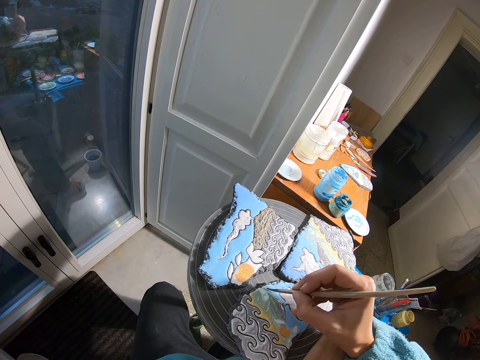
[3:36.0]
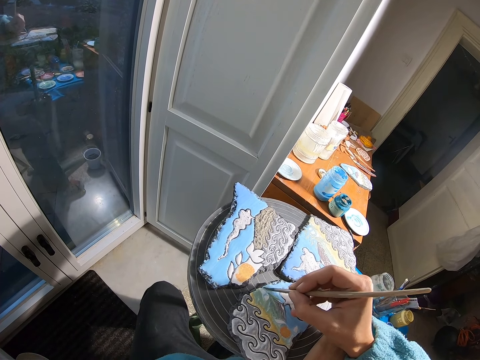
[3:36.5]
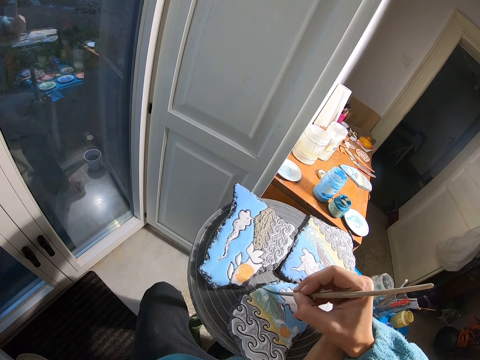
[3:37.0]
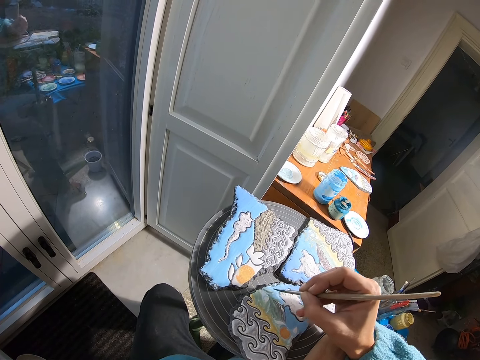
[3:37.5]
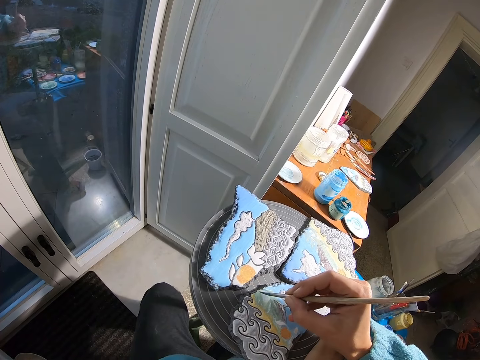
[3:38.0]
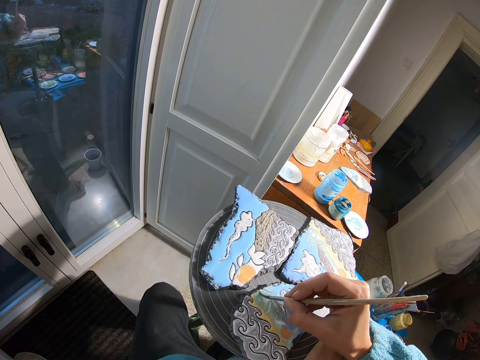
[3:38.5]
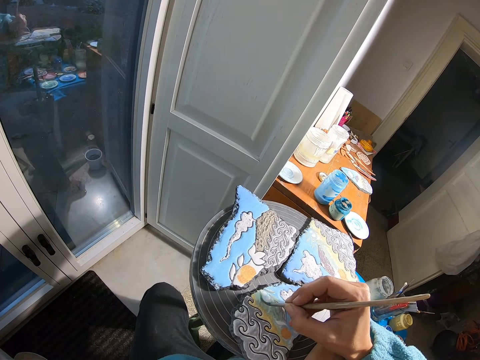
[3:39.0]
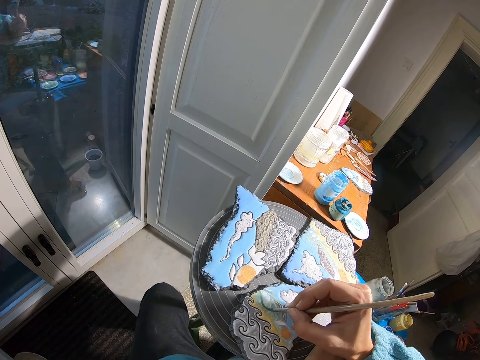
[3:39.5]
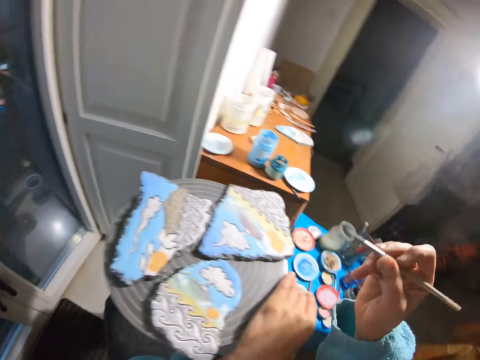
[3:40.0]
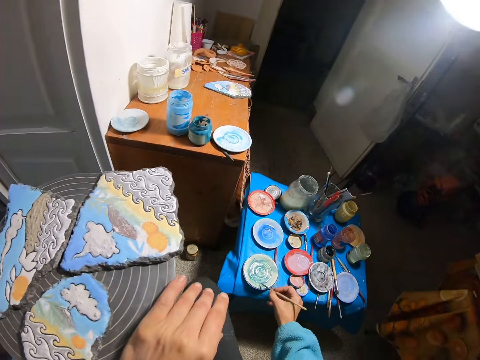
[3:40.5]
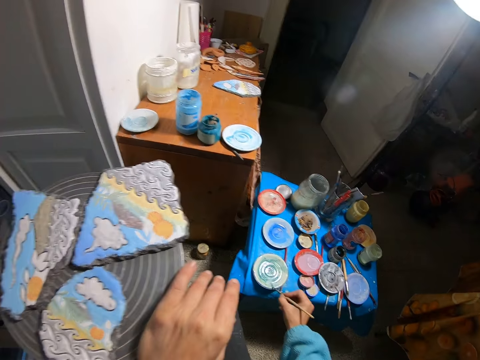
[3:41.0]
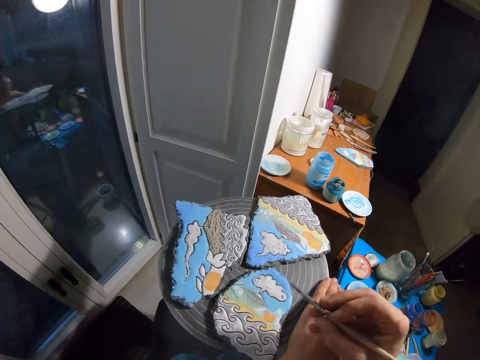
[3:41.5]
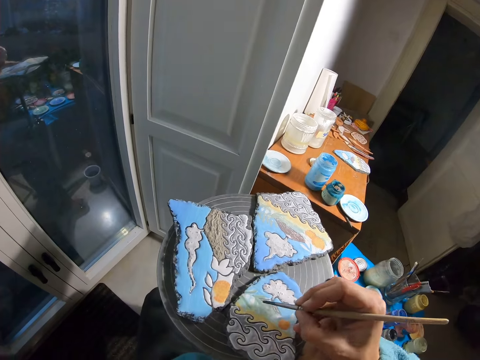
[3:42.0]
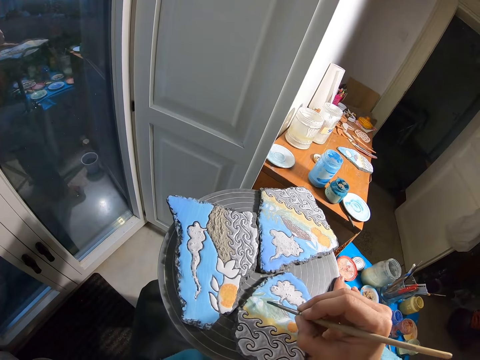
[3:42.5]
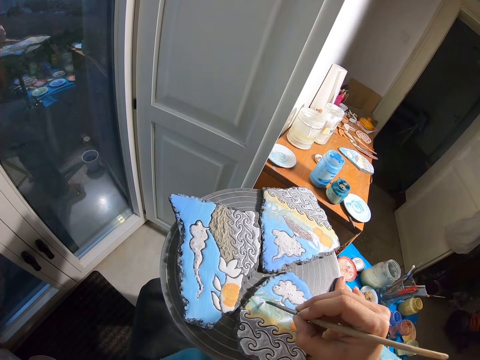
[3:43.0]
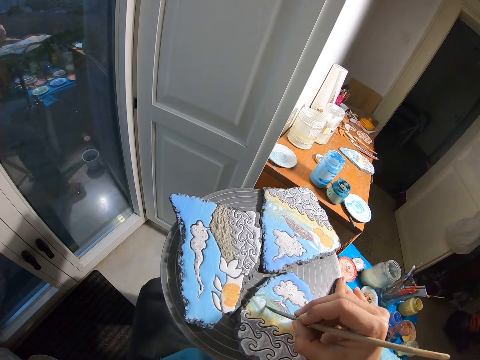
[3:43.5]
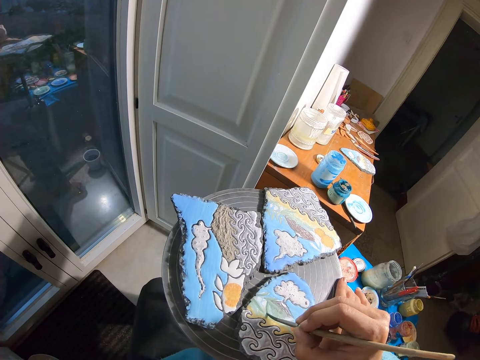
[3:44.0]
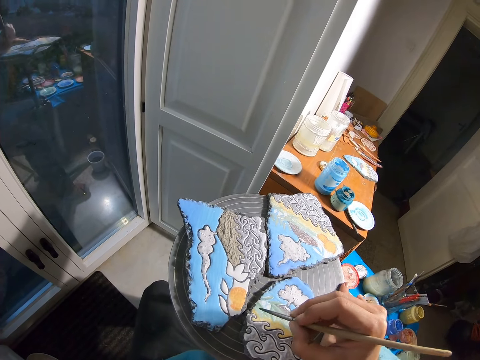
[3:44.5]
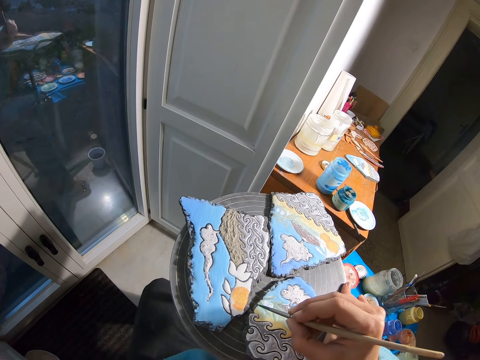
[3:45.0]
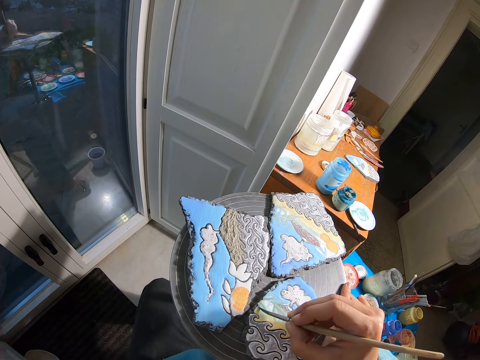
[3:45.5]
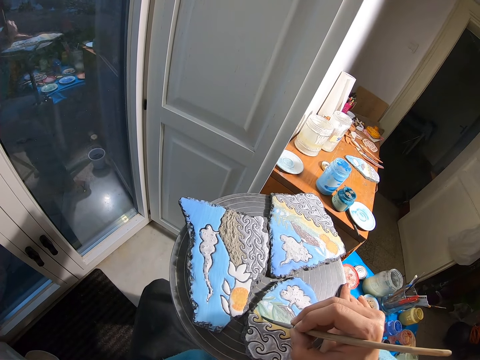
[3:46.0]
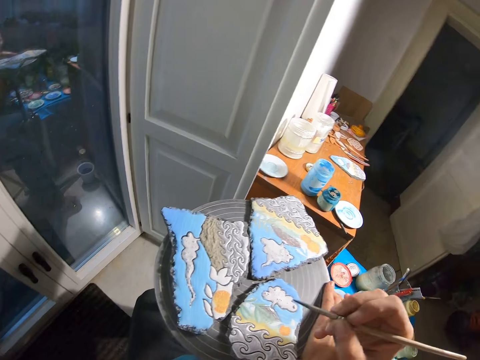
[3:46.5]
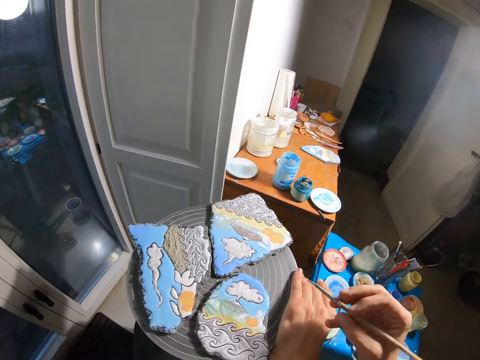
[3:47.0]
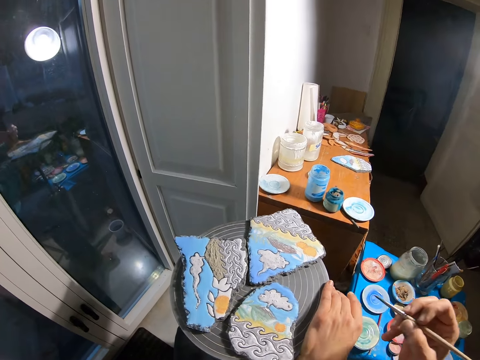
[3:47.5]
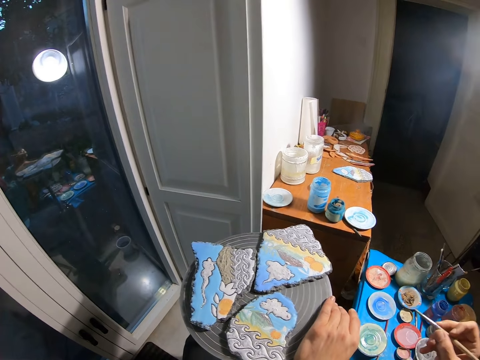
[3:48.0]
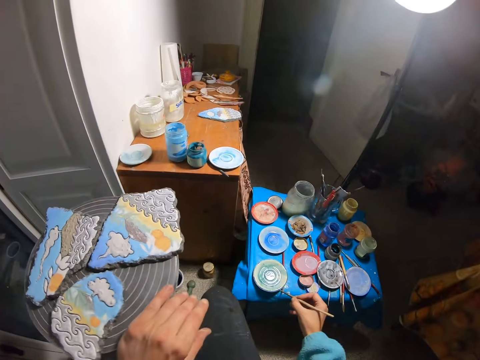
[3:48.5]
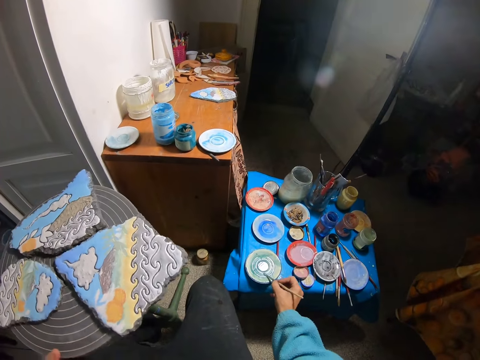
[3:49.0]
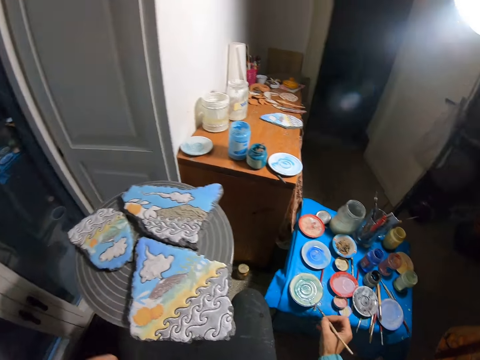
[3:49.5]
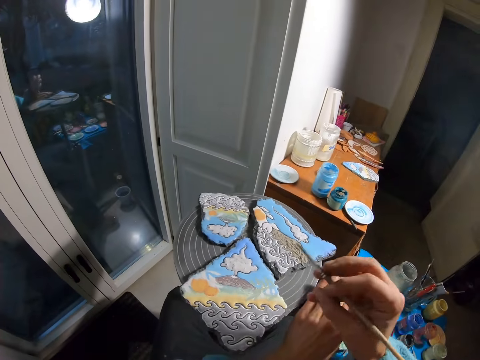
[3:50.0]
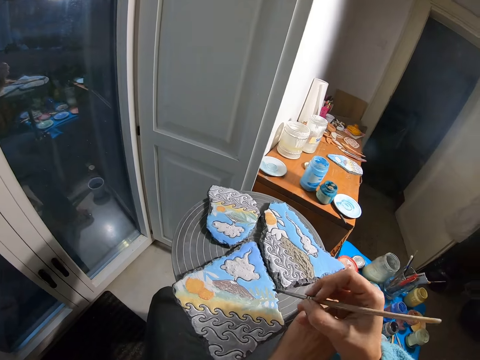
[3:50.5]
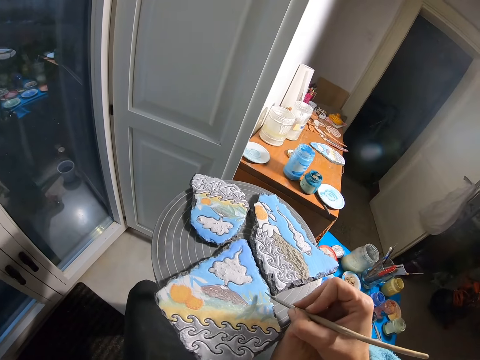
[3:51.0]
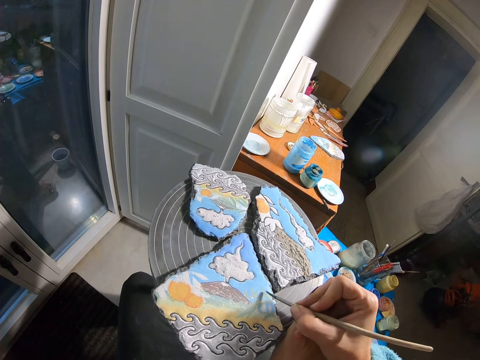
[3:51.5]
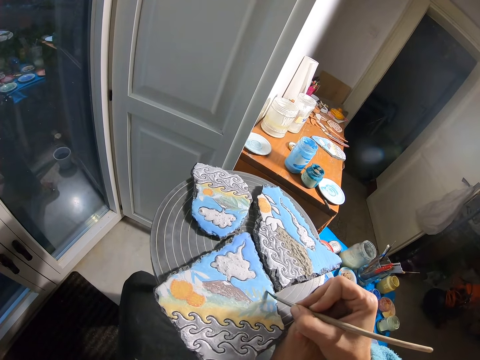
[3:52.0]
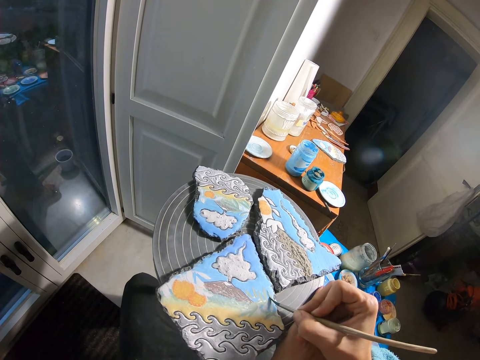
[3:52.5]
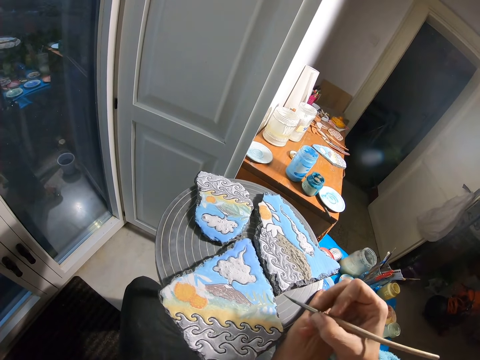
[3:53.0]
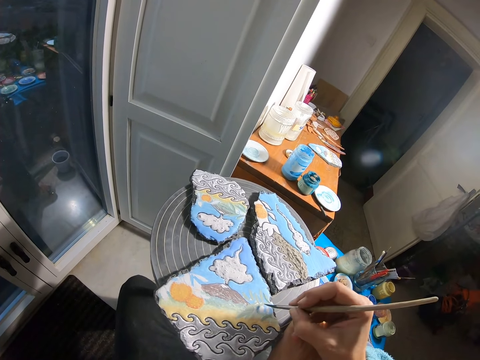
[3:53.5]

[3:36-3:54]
The camera wearer brushes the plate with the paintbrush in his right hand. He paints the stone with the paintbrush in his right hand. He turns around the painting table. He picks paint from the paintbrush. He brushes the plate with the paintbrush in his right hand. He paints the stone with the paintbrush in his right hand.

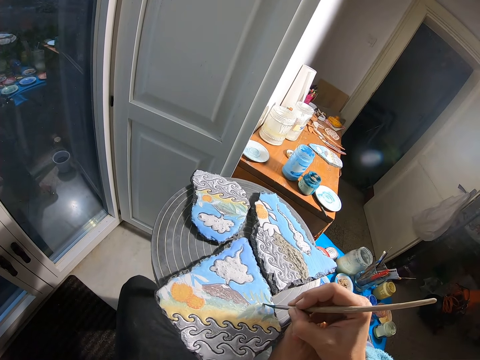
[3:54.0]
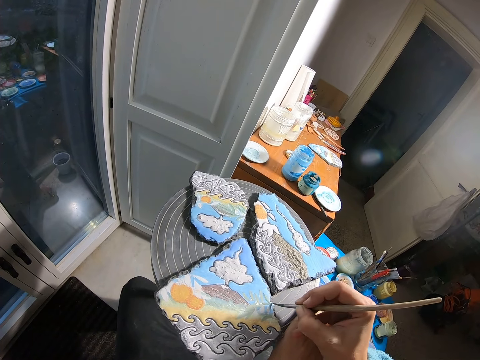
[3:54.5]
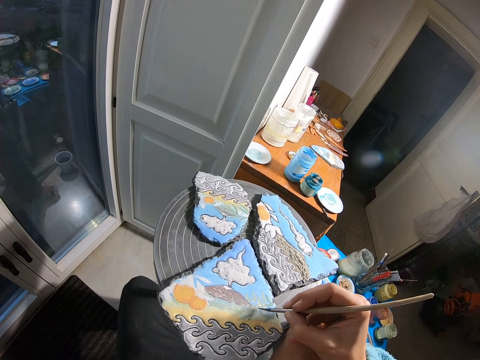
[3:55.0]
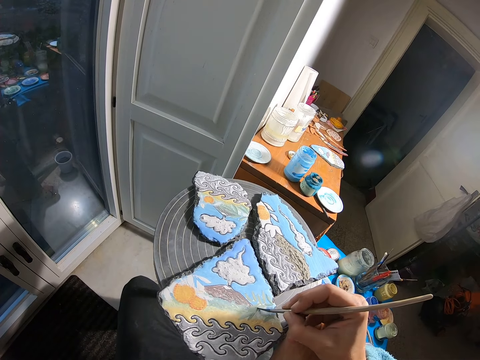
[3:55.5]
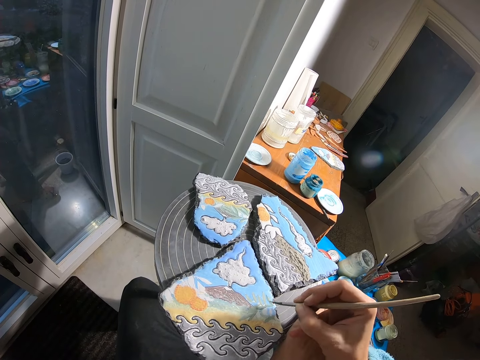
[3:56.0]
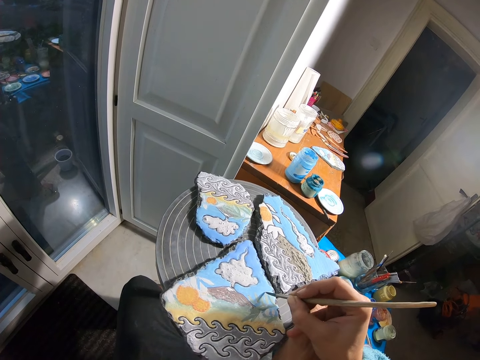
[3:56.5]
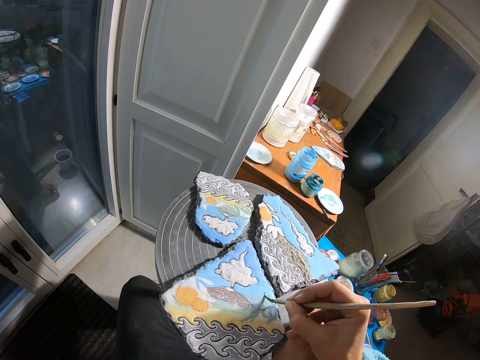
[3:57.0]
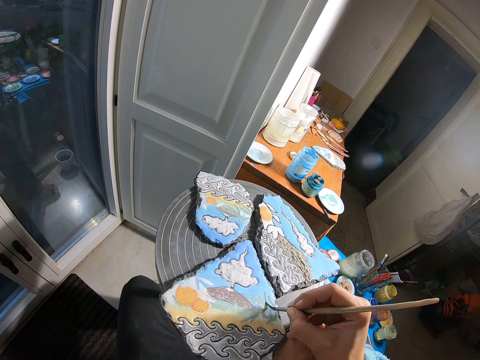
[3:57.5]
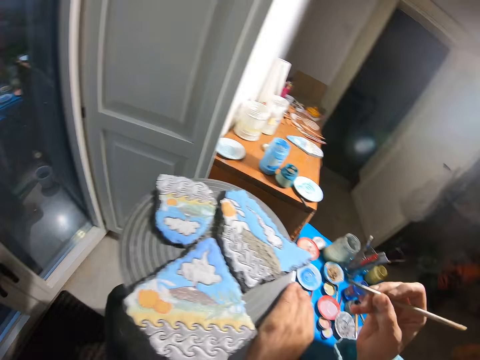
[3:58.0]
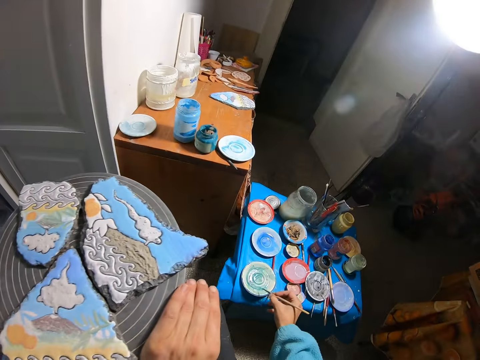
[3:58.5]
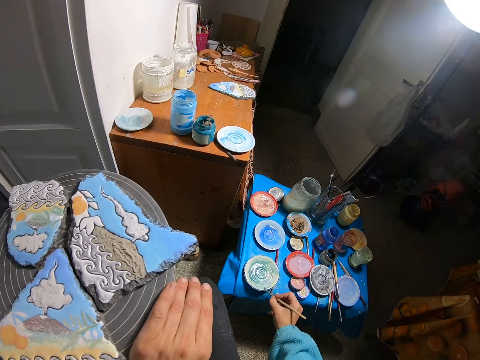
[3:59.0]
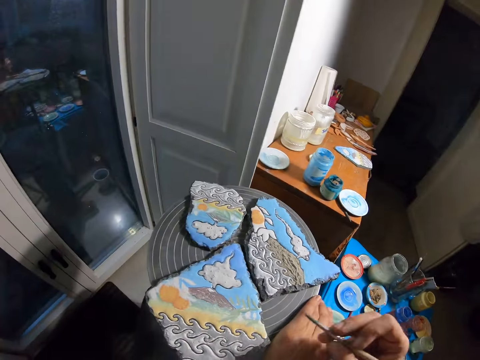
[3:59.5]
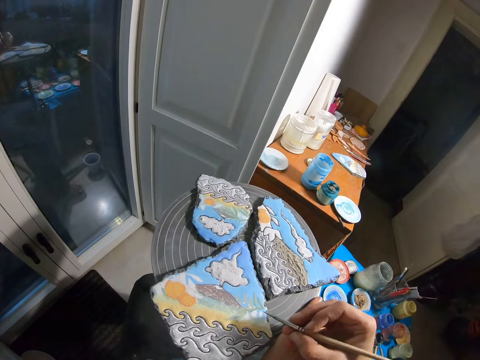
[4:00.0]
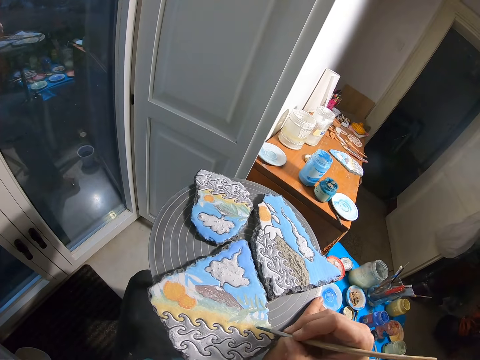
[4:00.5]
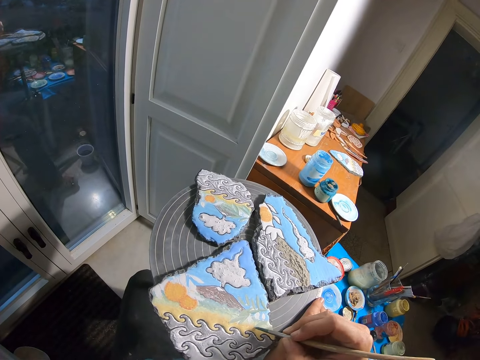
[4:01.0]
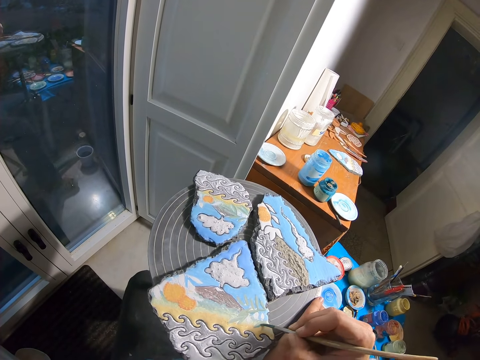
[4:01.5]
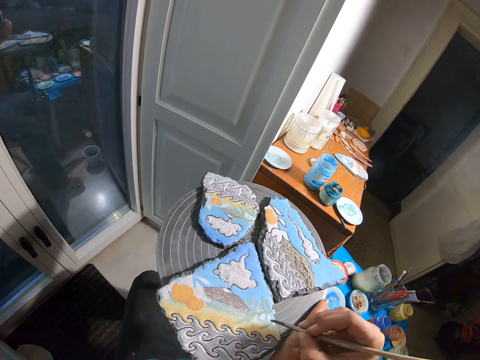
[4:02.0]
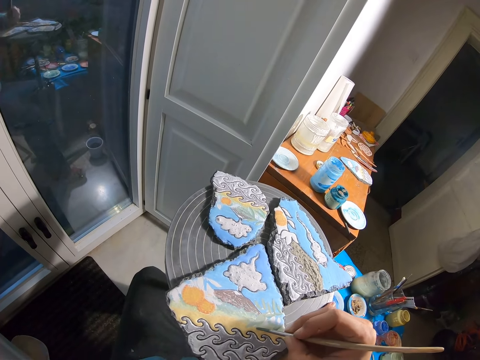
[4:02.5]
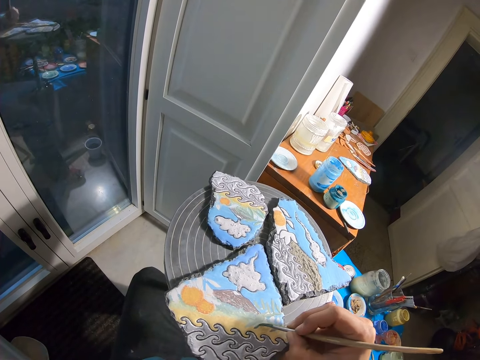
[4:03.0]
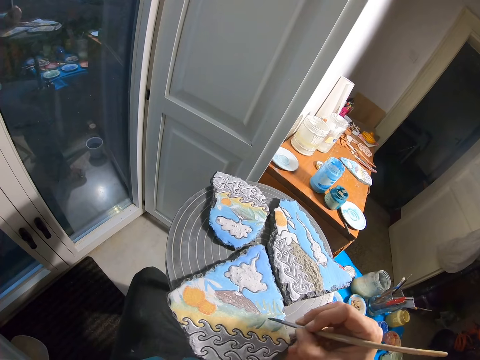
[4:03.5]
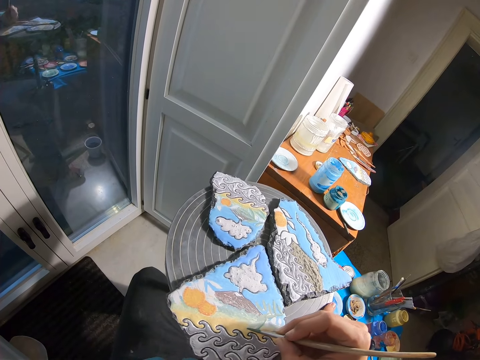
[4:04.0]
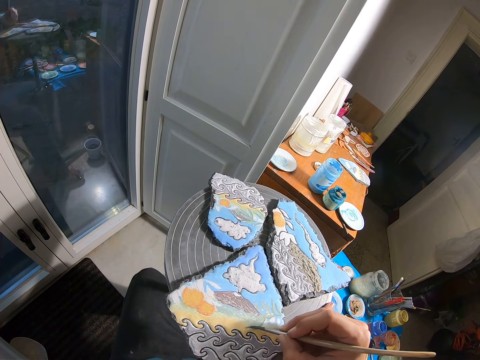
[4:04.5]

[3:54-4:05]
The camera wearer brushes the plate with the paintbrush in his right hand. He paints the stone with the paintbrush in his right hand.
